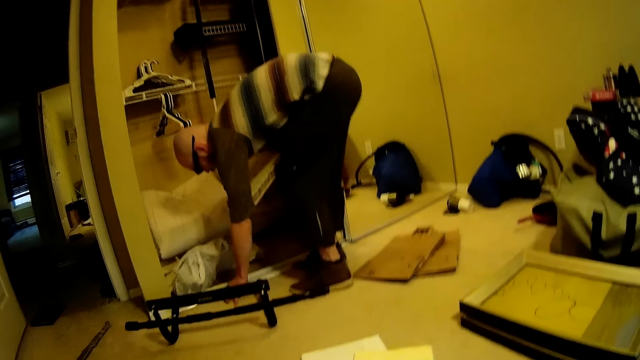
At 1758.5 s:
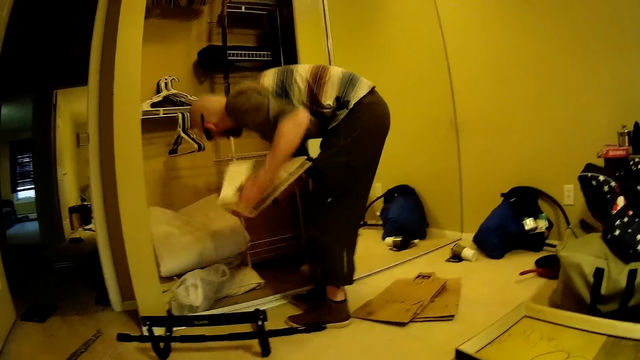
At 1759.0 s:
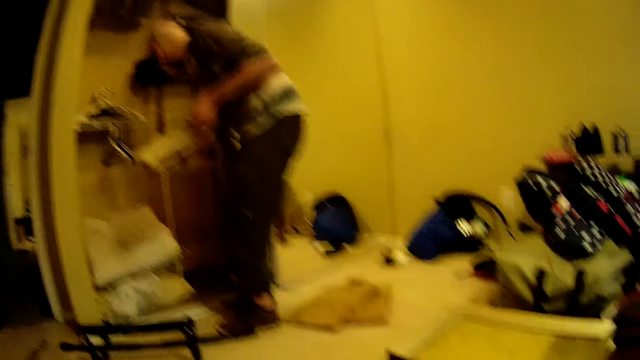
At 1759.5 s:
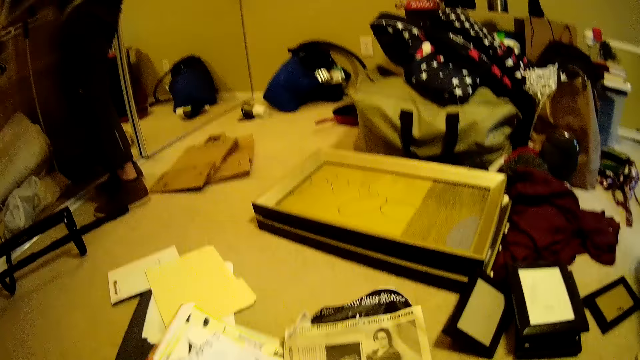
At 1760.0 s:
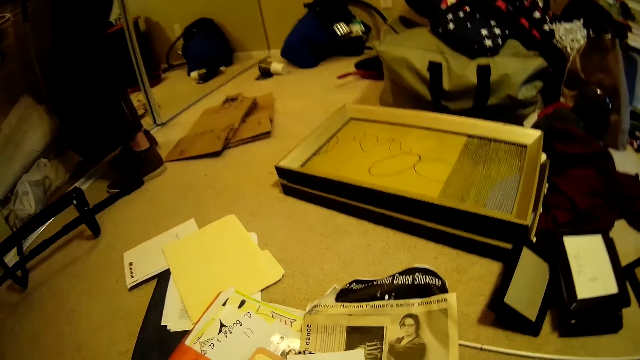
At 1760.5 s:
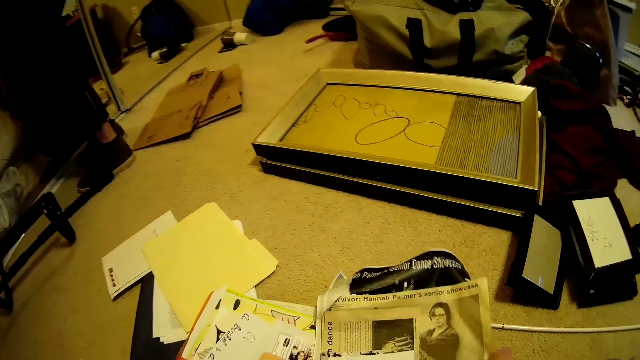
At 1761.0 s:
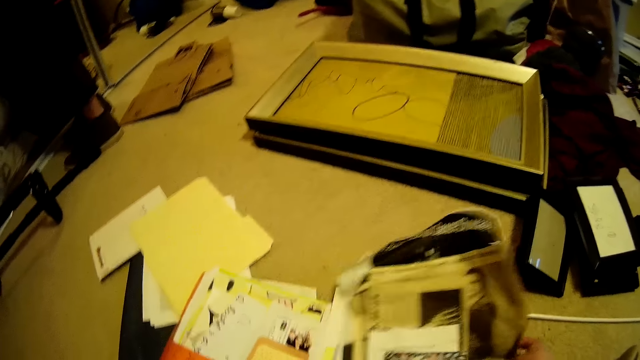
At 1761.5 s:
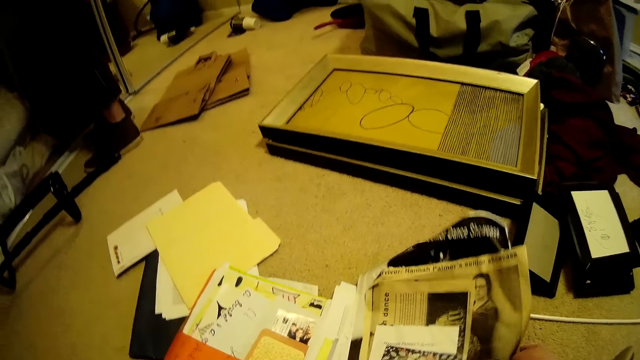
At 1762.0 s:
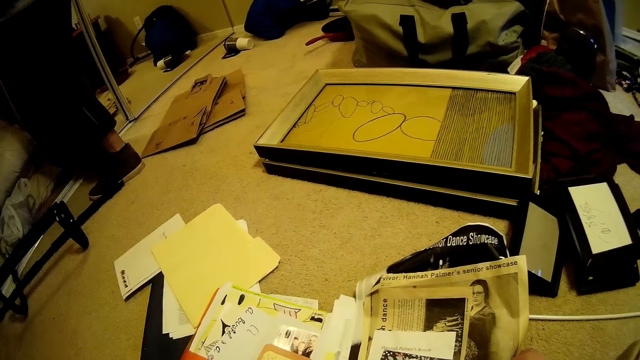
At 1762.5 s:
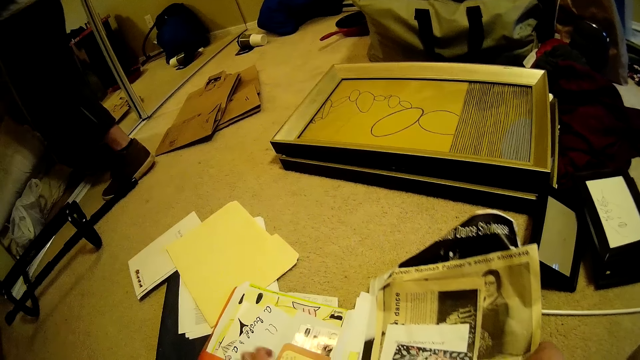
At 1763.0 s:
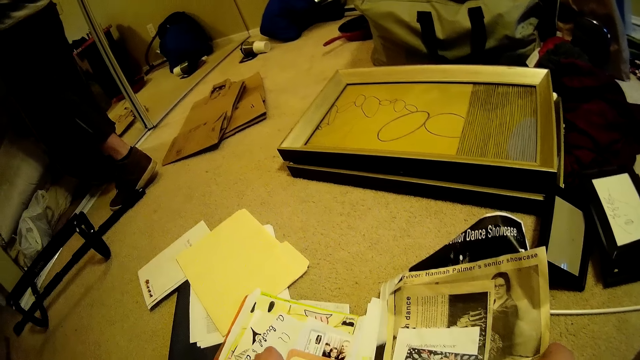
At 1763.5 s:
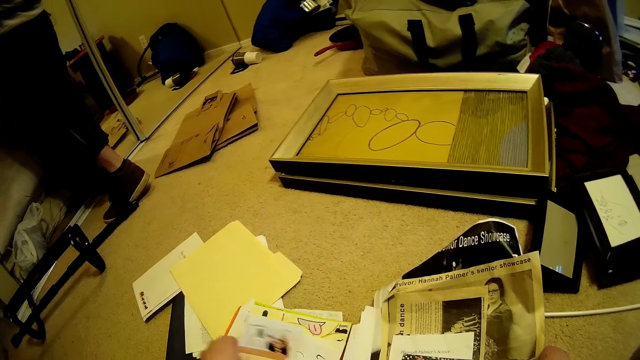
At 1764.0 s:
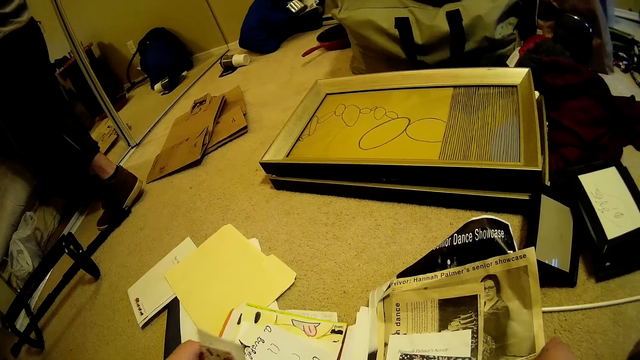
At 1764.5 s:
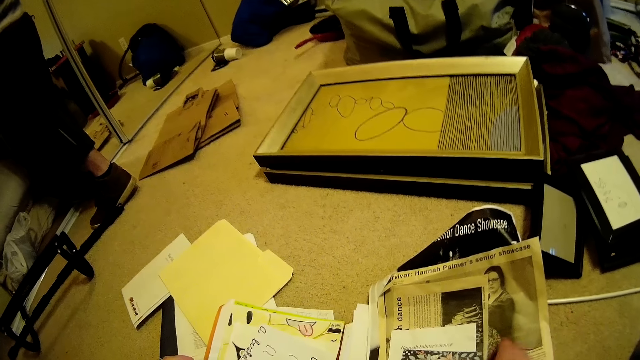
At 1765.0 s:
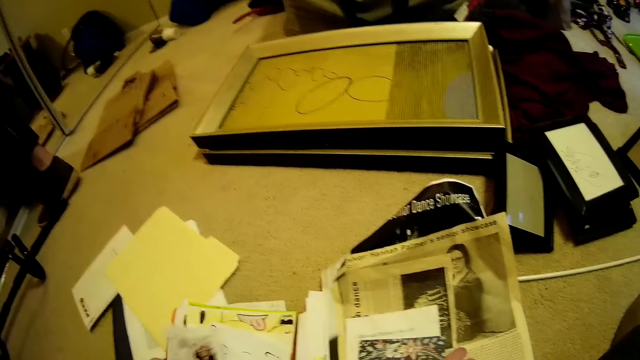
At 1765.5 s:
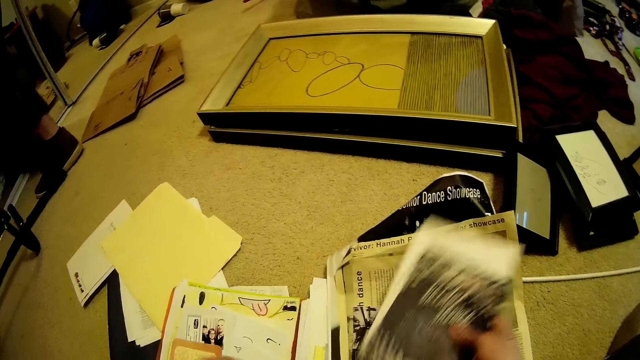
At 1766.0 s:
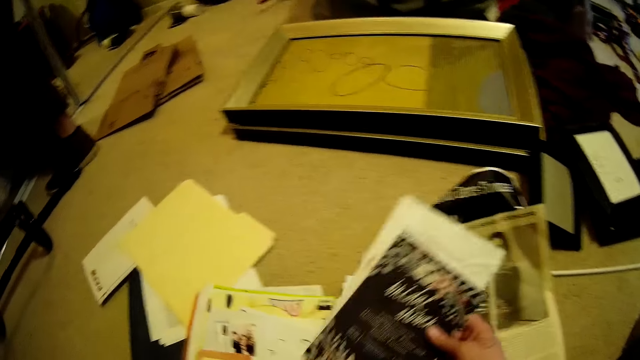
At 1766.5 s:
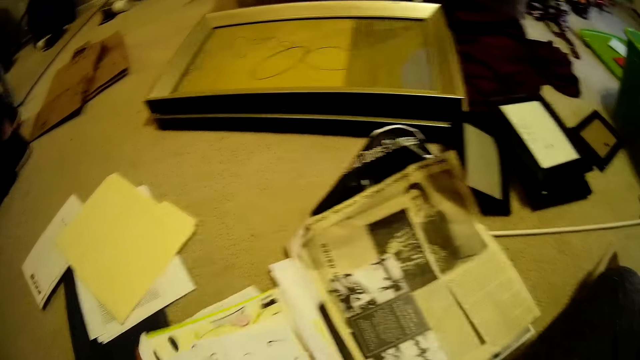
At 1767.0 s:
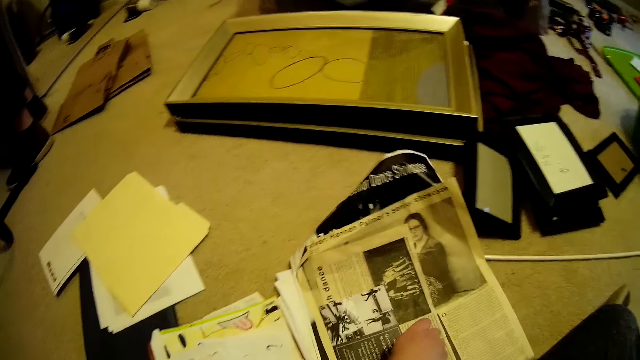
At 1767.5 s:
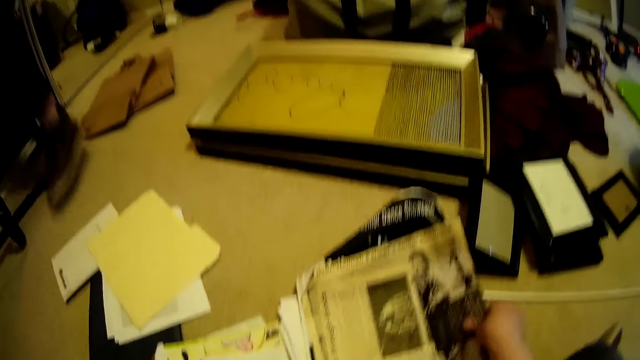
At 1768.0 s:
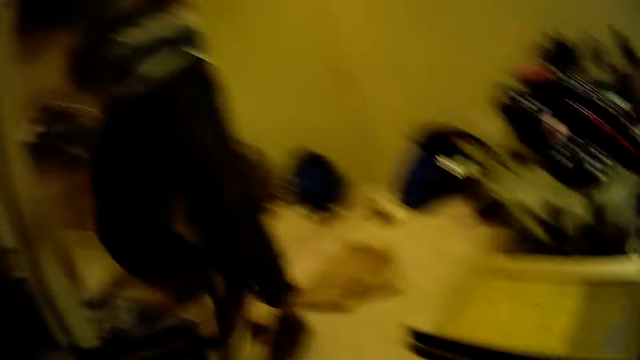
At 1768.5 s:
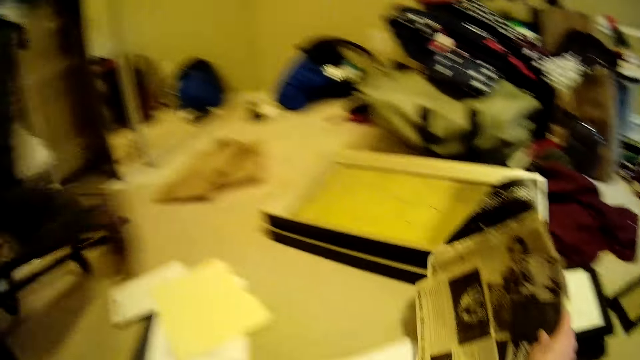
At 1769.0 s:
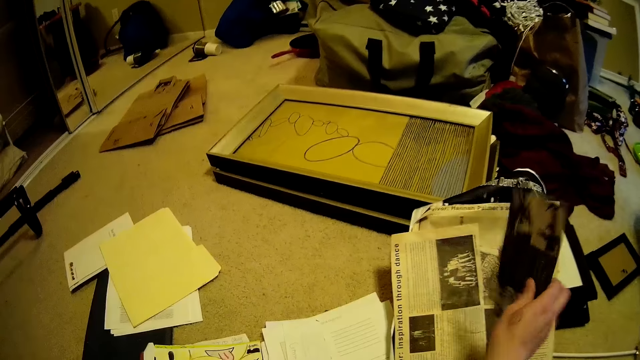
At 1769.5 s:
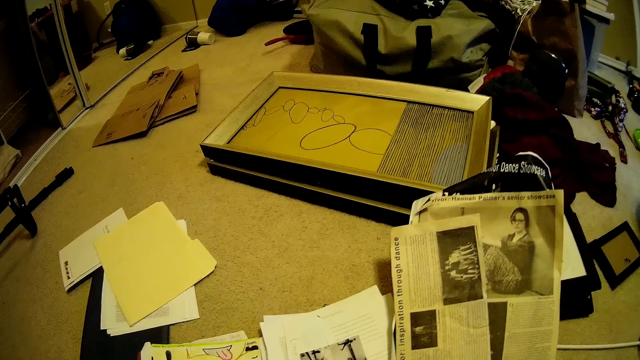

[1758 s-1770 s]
The man picks up the photo from the floor with his left hand. The camera wearer picks up papers from the floor with both hands. They examine the papers on the floor.

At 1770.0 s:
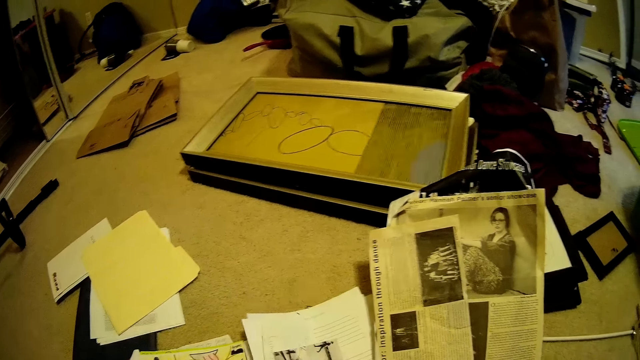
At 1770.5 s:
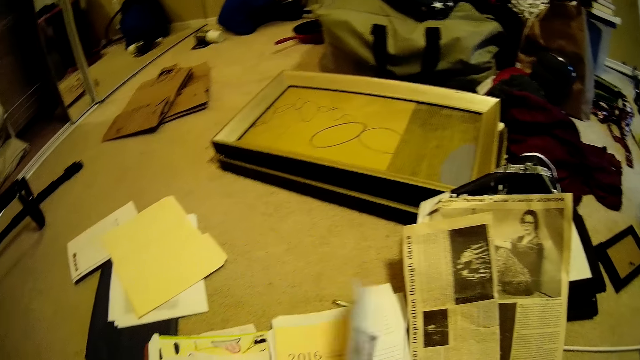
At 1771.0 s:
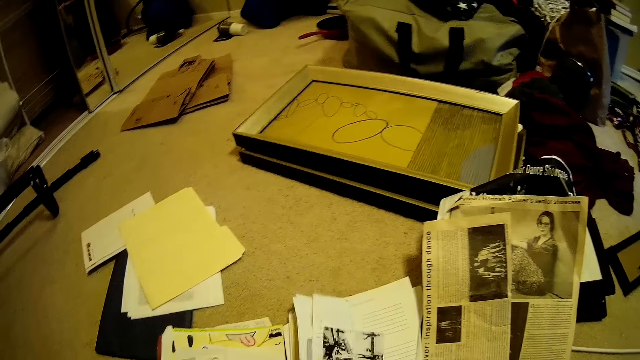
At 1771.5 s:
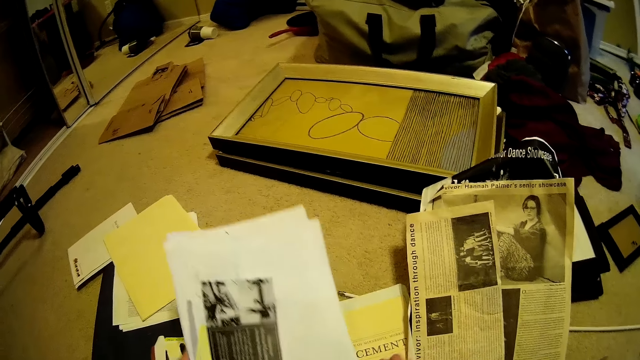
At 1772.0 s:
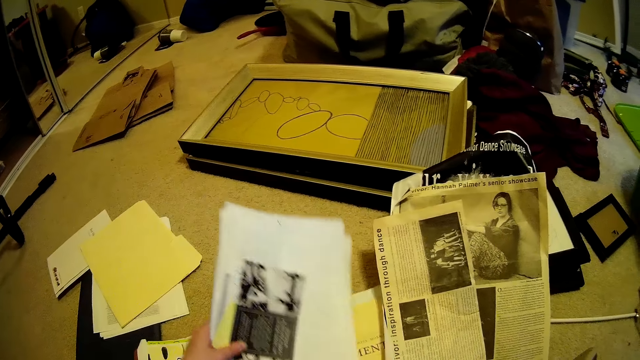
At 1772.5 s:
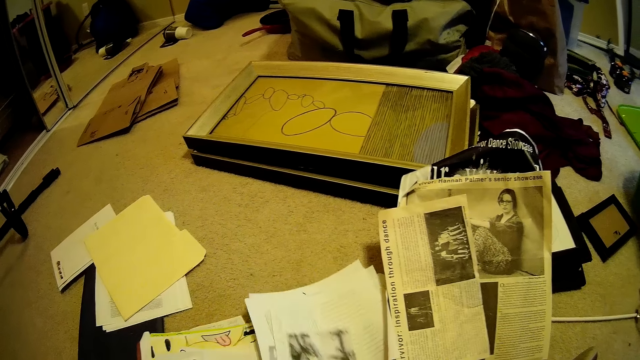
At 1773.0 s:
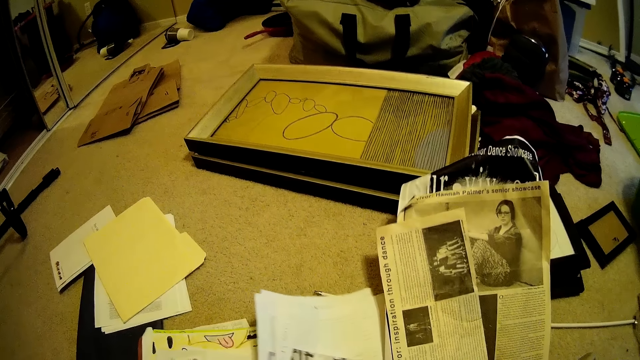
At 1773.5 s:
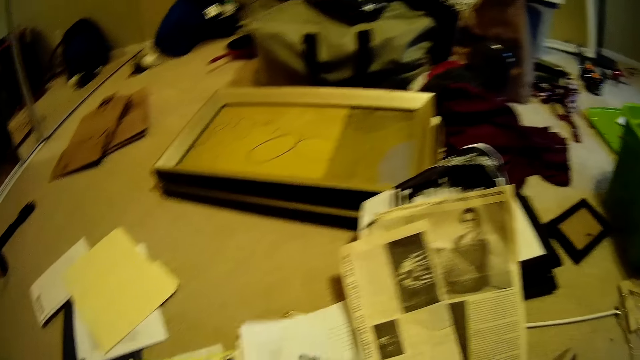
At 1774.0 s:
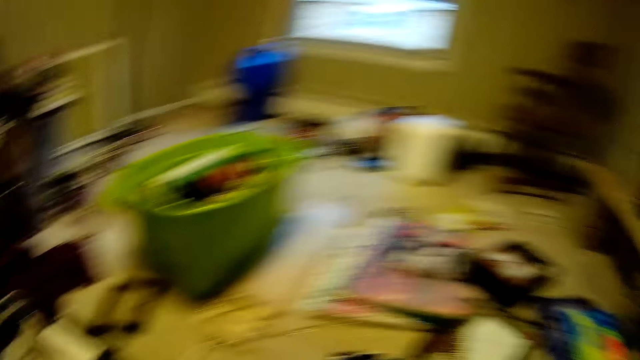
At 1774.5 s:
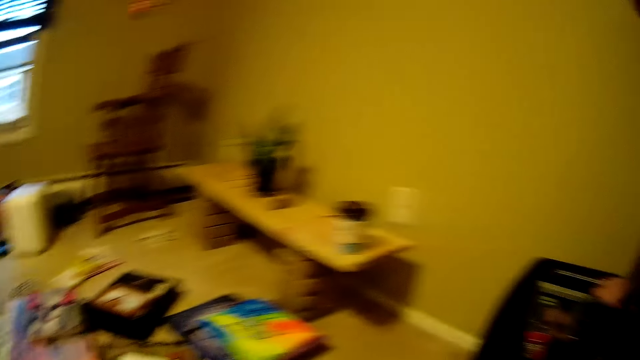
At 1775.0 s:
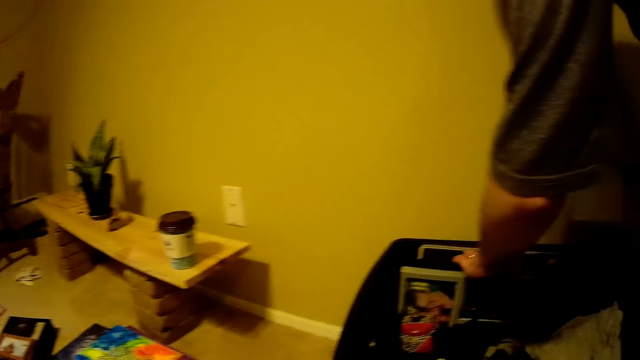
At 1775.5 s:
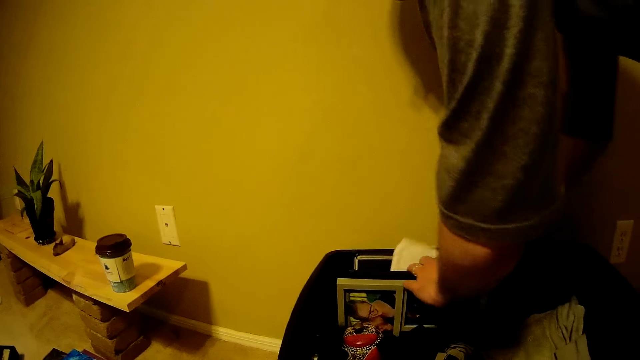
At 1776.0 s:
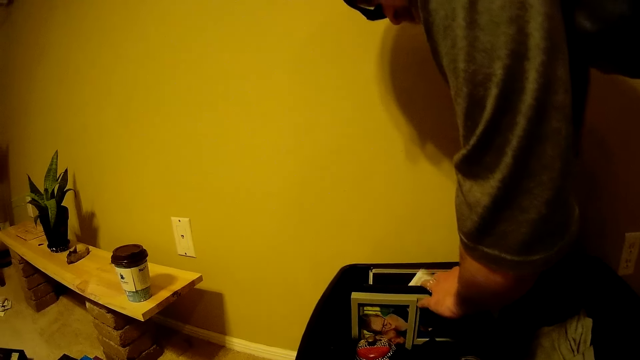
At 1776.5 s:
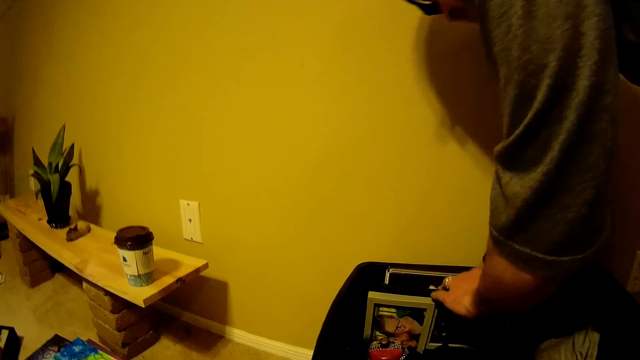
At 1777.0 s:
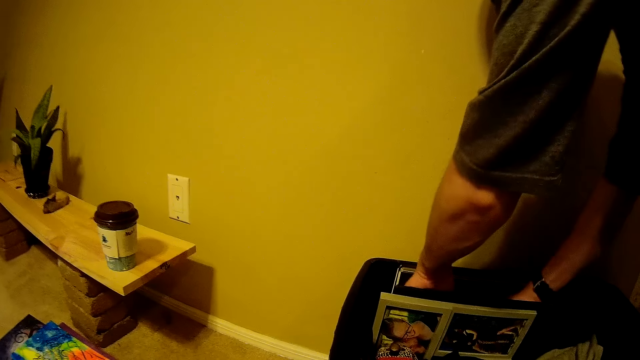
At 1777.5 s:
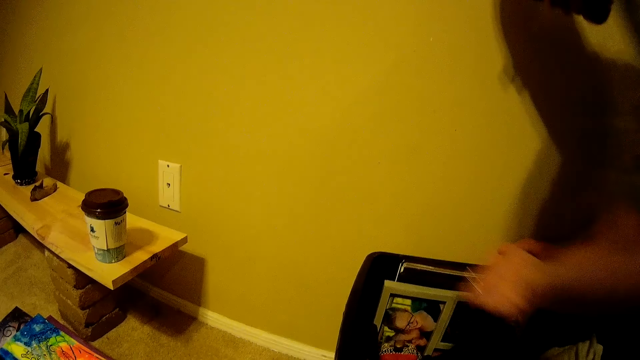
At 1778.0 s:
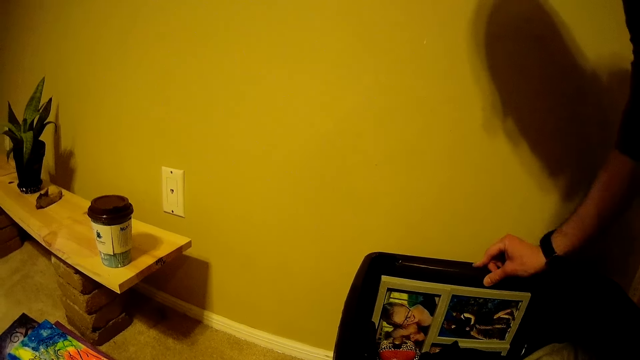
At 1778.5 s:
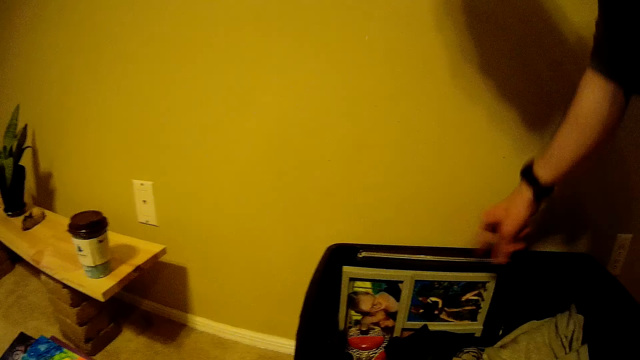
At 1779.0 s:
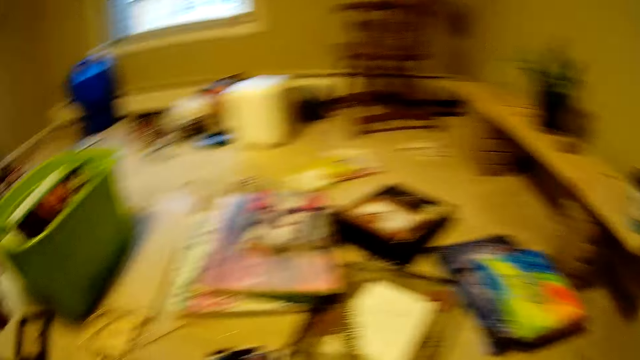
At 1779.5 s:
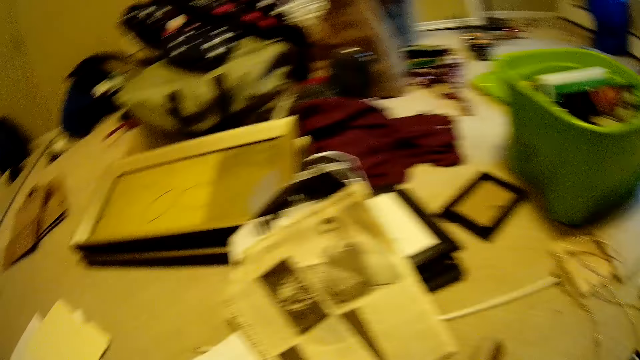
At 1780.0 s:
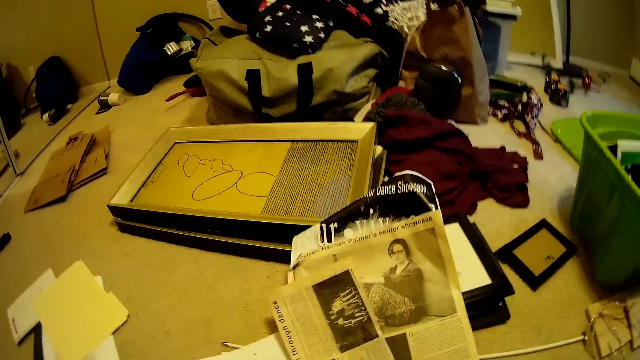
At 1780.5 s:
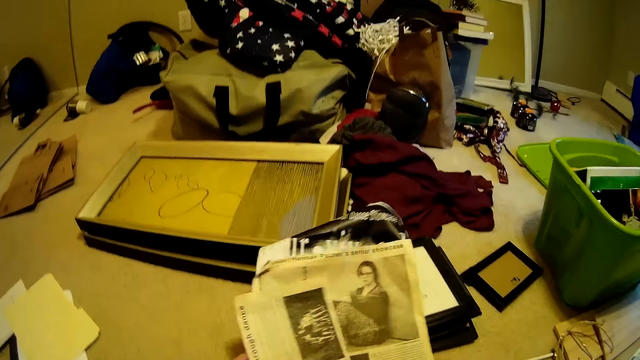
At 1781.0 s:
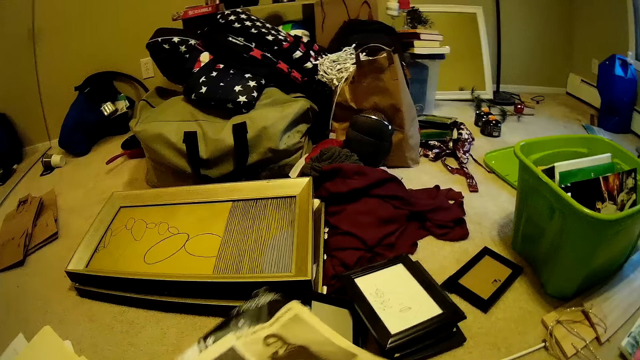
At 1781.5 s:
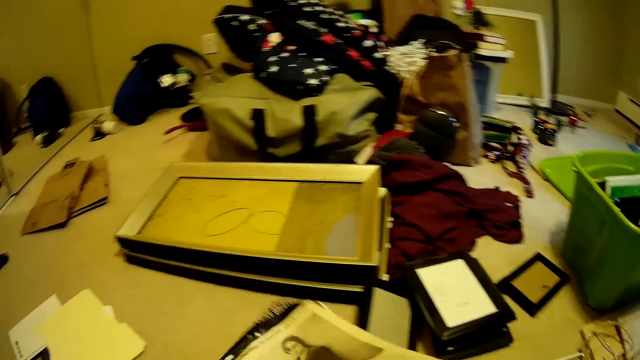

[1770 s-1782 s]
The camera wearer looks around. The man puts the photo in a container with both hands. The camera wearer picks up some paper in a folder from the floor with her left hand.
